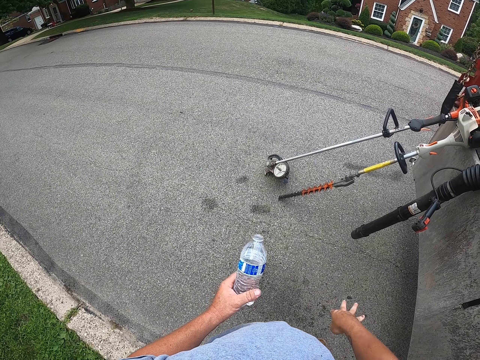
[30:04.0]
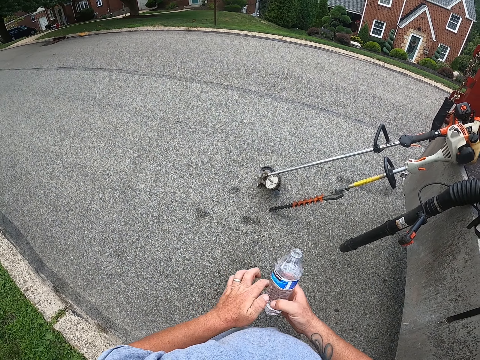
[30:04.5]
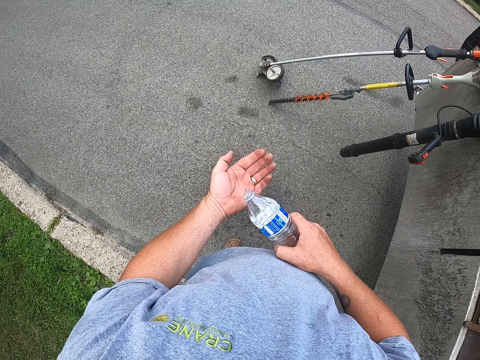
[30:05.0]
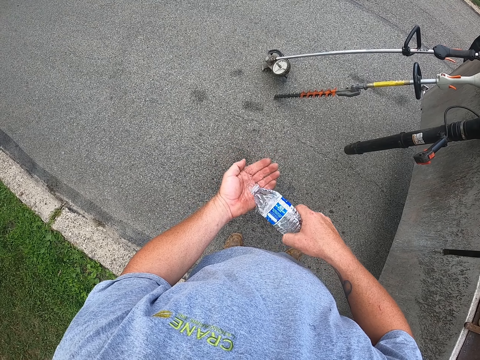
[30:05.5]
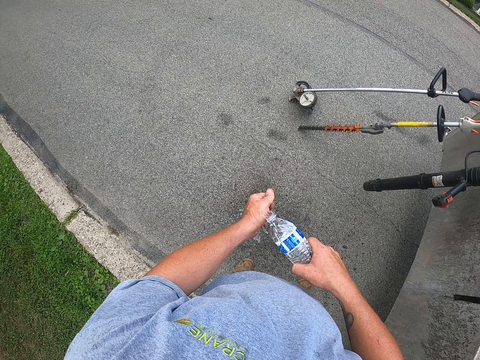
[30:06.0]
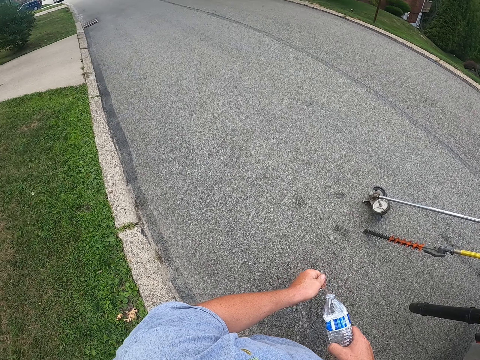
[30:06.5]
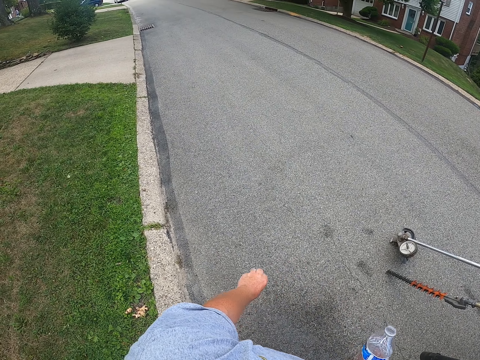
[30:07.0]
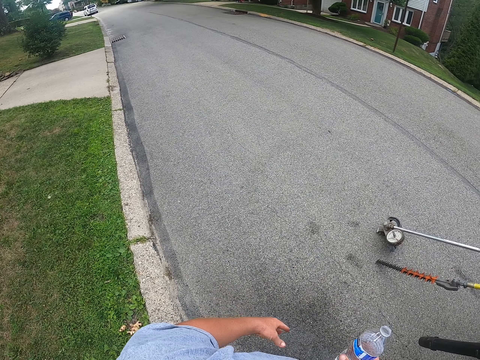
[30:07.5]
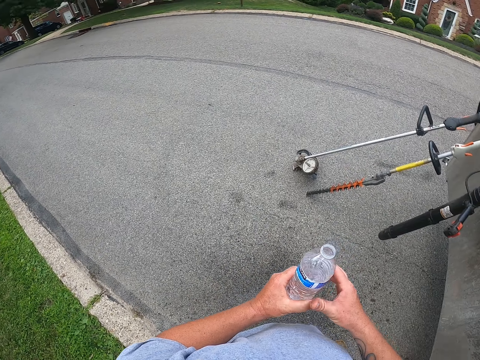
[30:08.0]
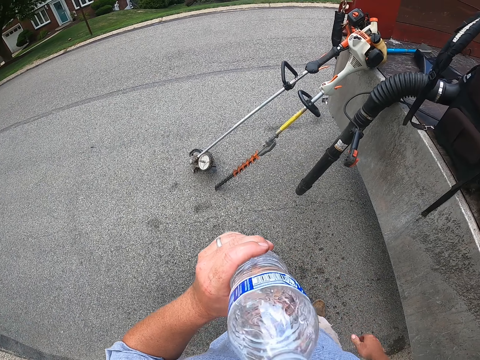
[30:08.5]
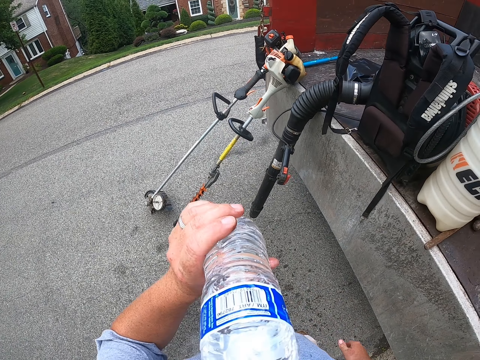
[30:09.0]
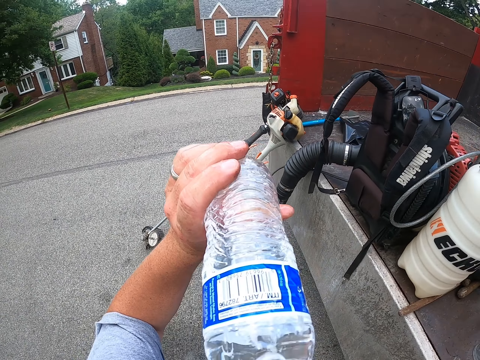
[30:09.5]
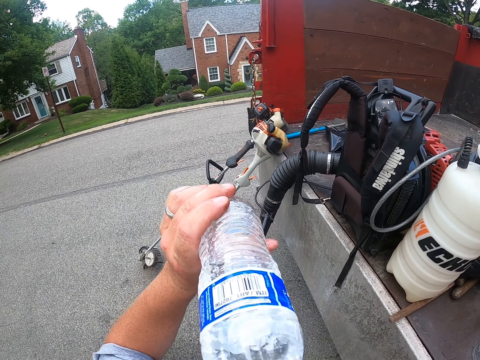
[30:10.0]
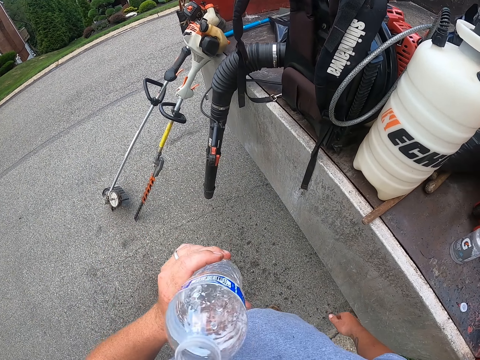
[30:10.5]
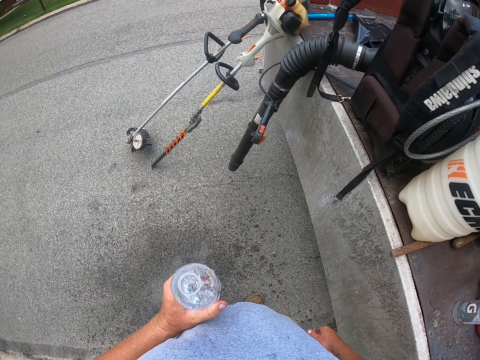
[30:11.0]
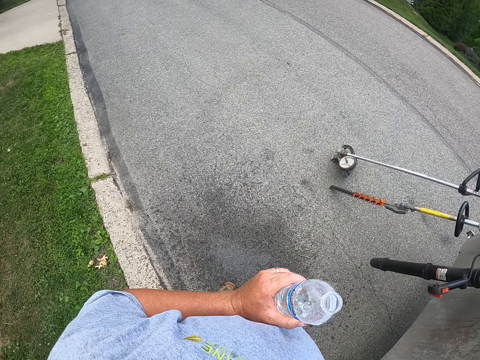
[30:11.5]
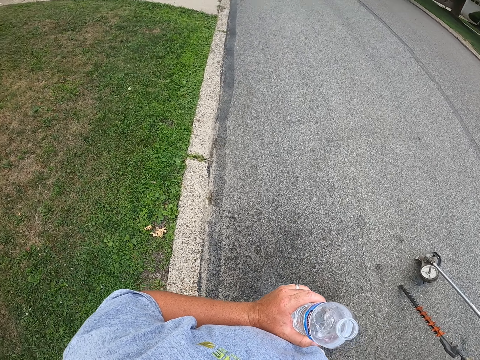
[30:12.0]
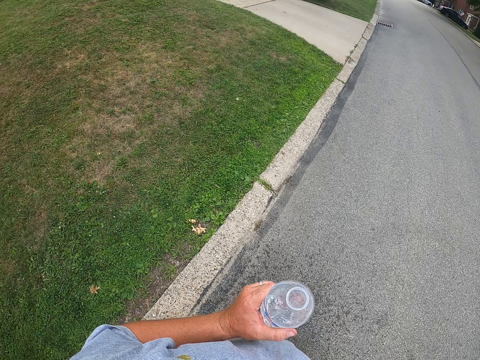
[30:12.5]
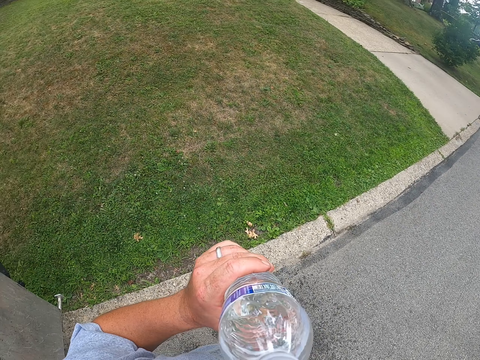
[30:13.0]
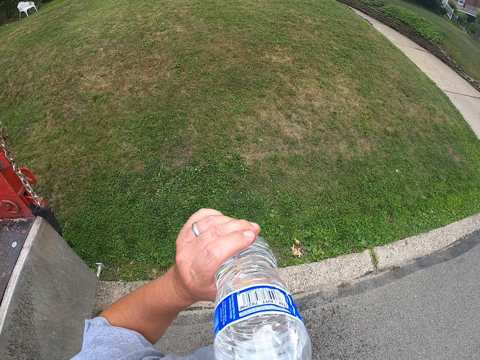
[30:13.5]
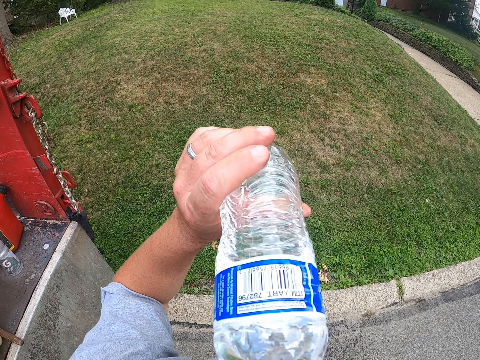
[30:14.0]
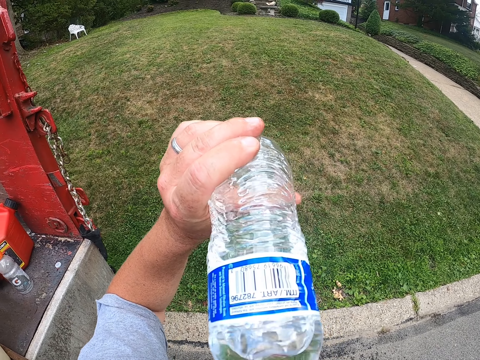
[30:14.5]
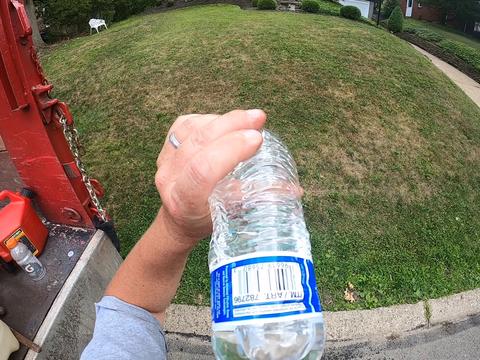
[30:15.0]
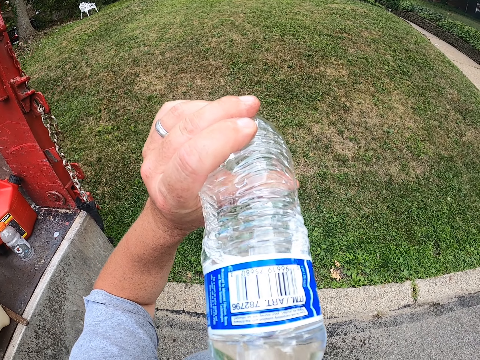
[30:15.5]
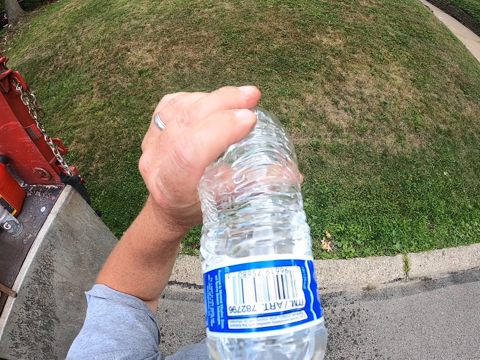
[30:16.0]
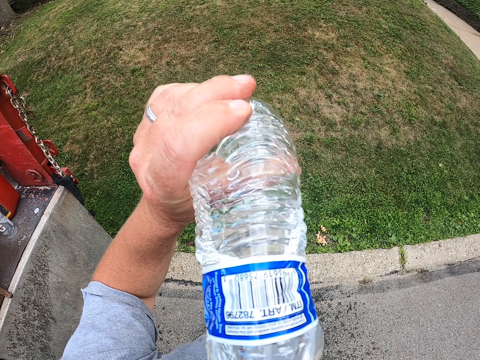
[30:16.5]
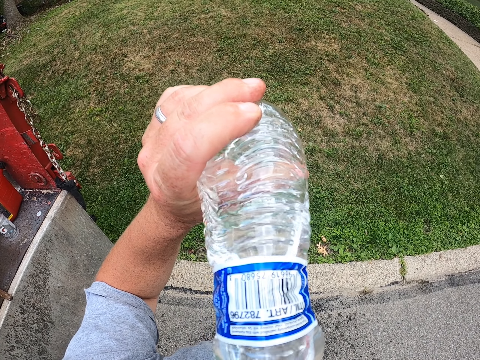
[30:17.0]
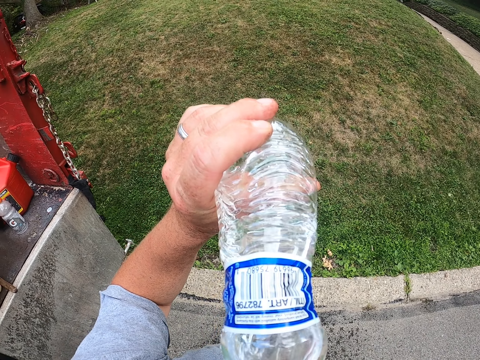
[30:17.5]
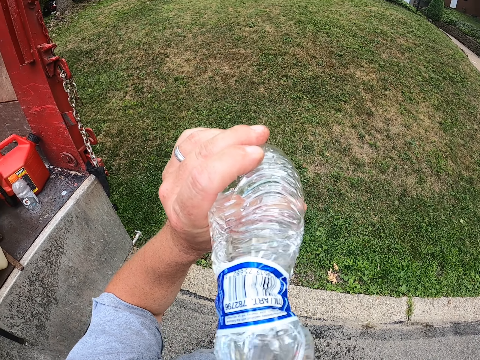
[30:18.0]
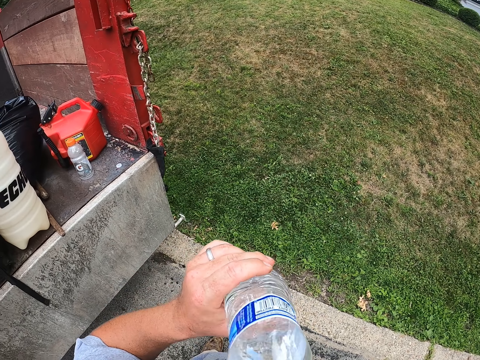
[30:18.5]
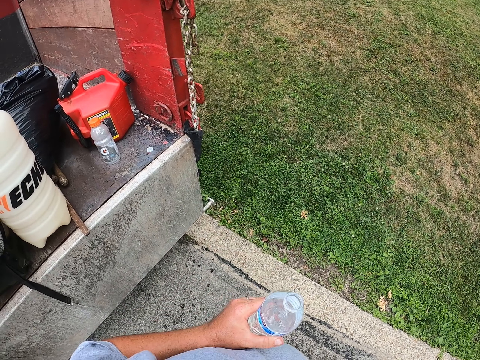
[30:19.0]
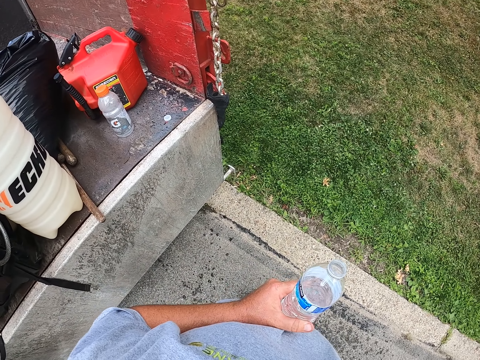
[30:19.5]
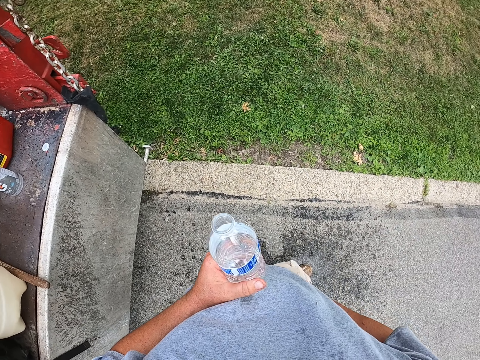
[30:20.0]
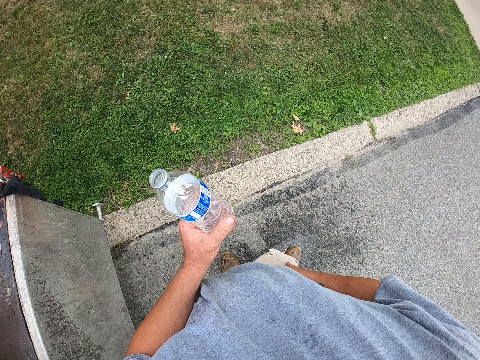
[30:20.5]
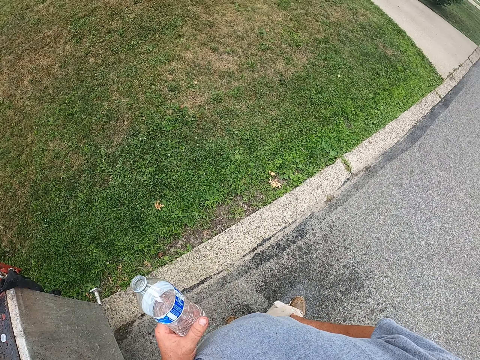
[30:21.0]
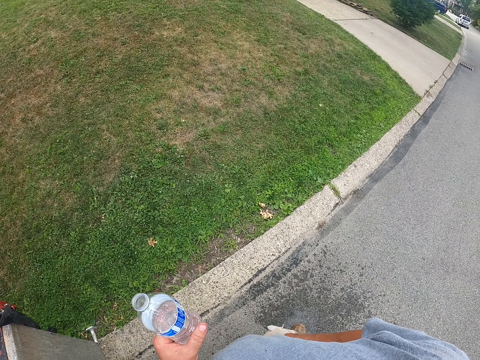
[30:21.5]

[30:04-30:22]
The camera wearer cleans his hands. He shakes the right hand. He transfers the bottle to the right hand. He washes the left hand with water. He looks around. He transfers the bottle to the left hand. He drinks water. He looks around. He drinks water. He looks around.

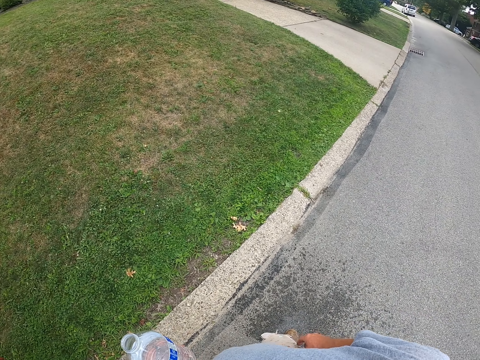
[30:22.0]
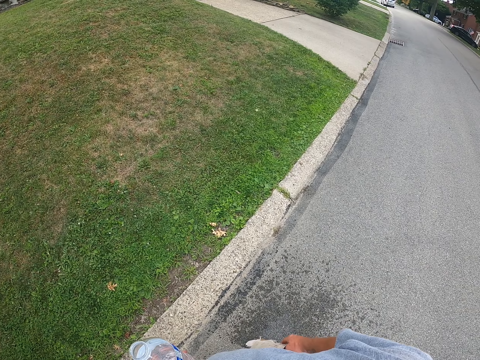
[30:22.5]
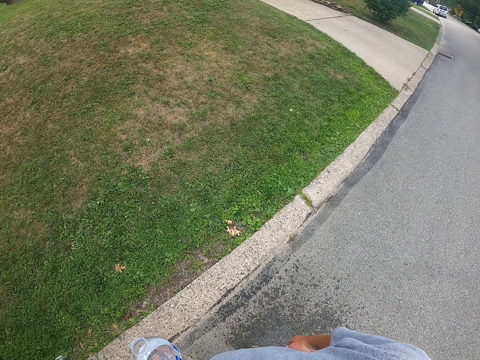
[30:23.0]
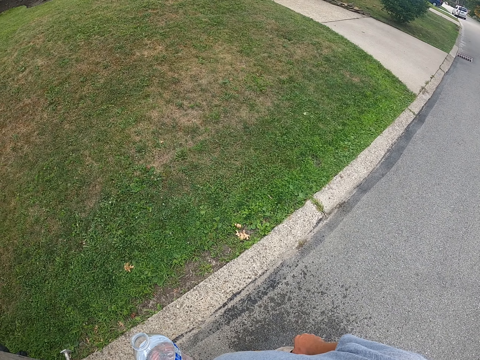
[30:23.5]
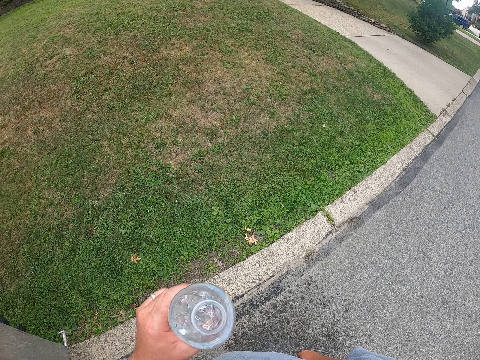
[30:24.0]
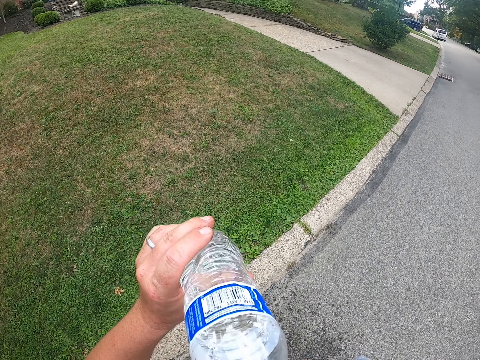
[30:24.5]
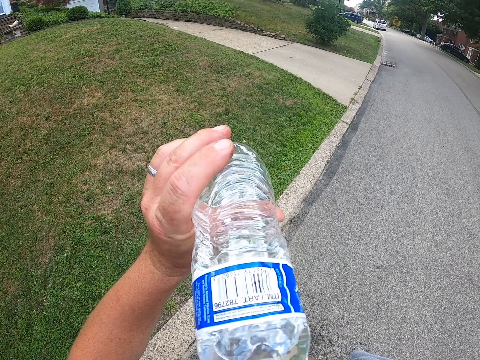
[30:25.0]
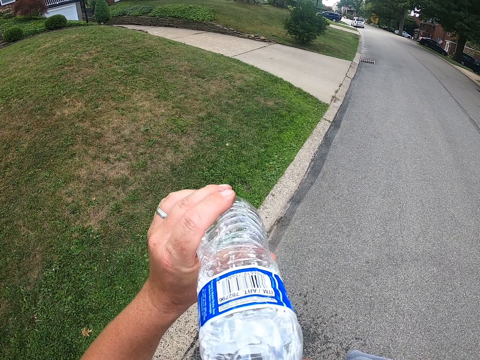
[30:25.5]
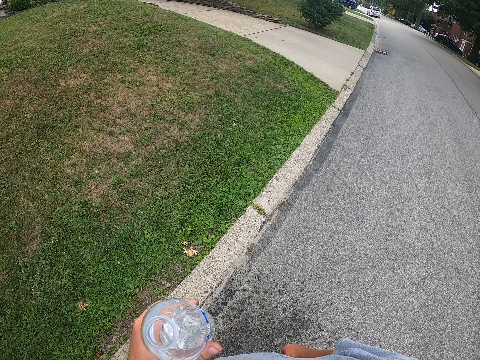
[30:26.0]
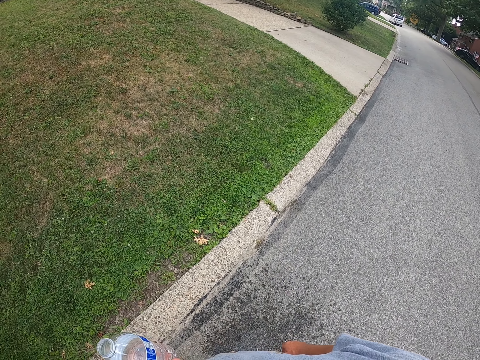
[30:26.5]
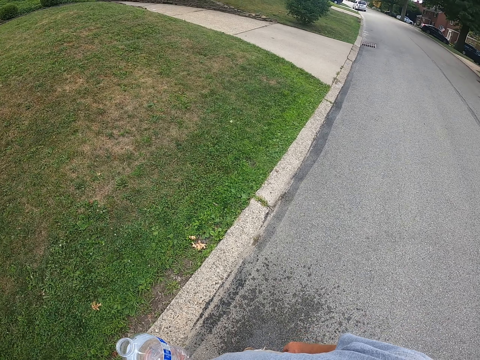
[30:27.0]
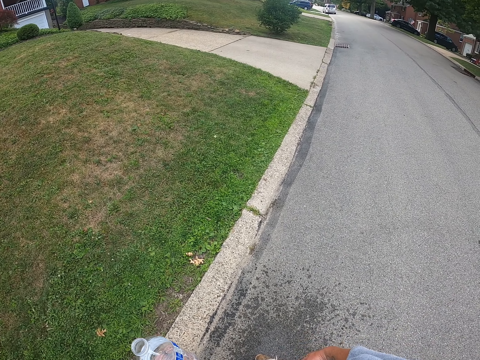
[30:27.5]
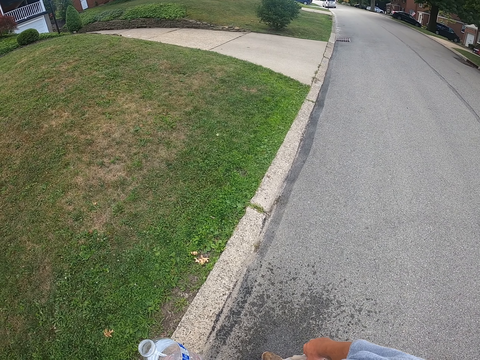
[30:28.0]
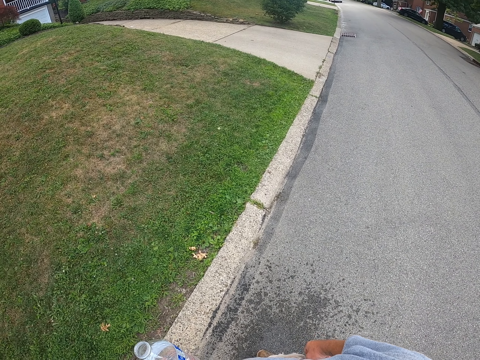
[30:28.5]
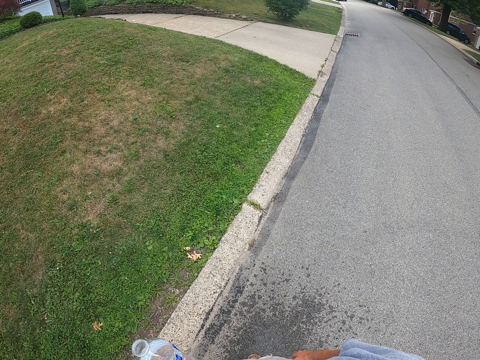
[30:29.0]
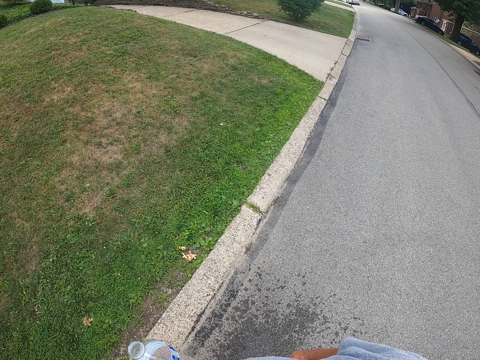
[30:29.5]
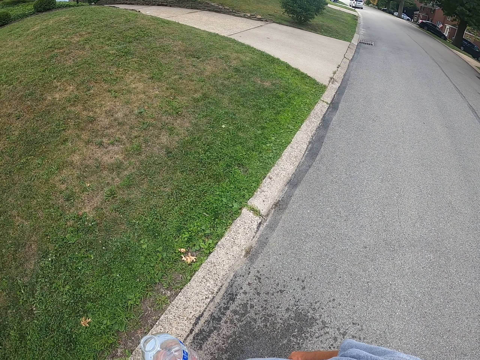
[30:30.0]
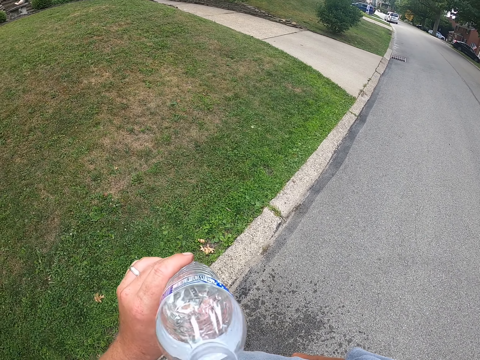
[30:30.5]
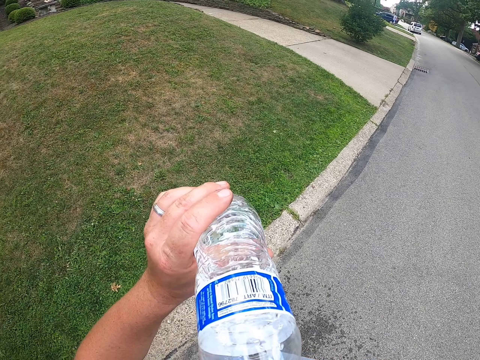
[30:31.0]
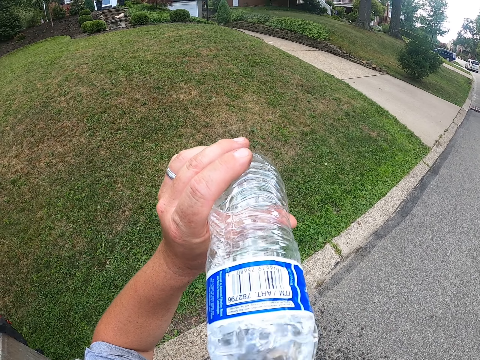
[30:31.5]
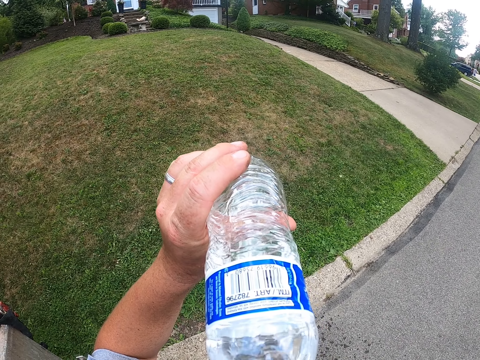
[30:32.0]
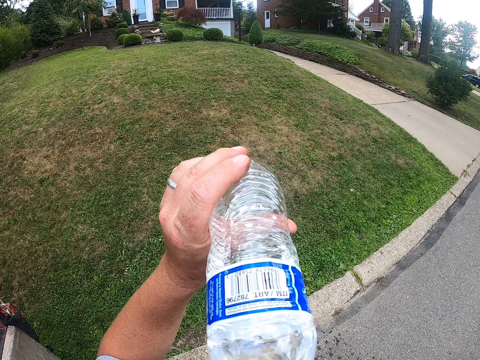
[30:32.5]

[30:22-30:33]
The camera wearer drinks water. They drop the left hand. They look around. They drink water.
